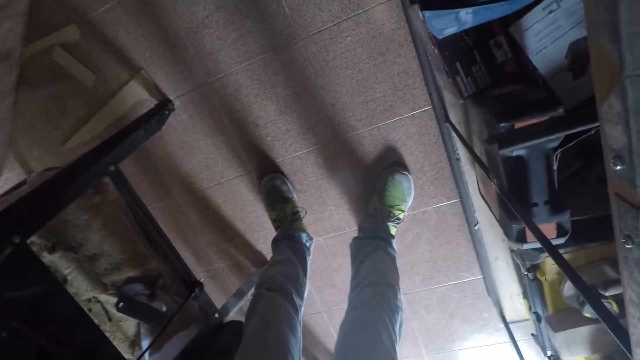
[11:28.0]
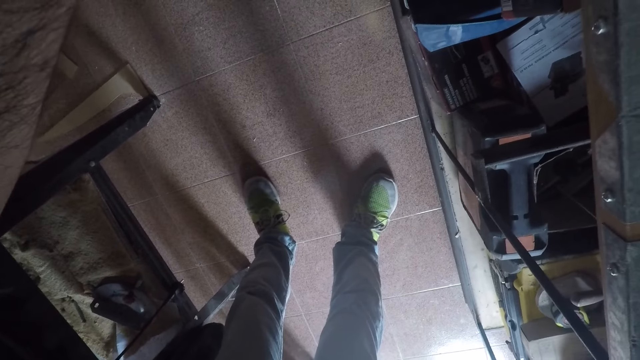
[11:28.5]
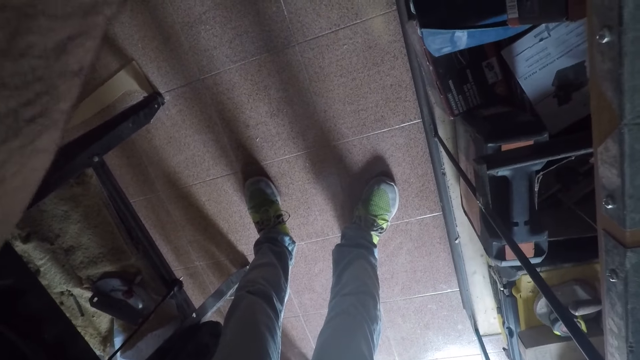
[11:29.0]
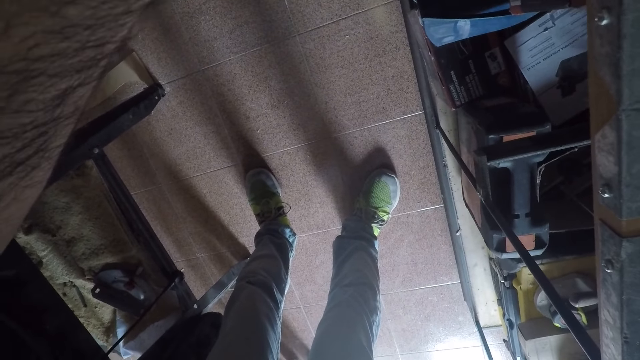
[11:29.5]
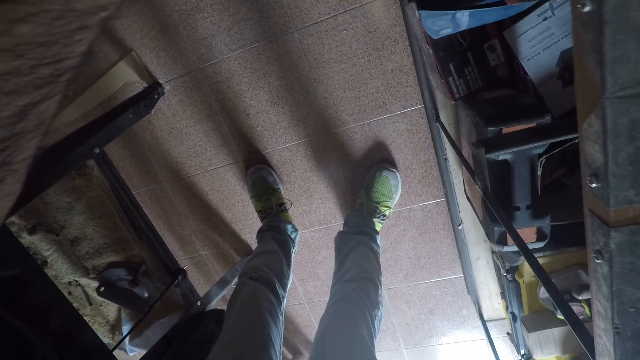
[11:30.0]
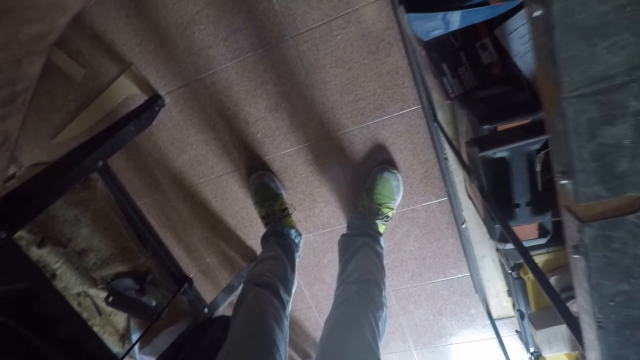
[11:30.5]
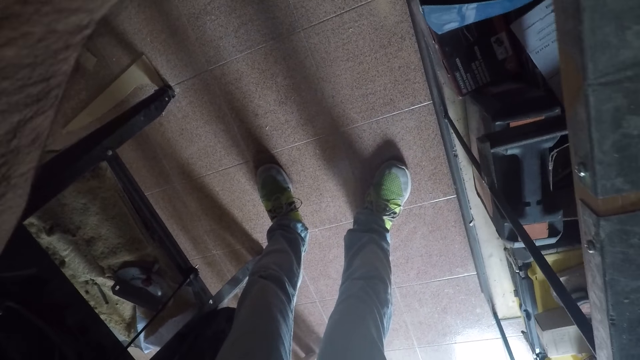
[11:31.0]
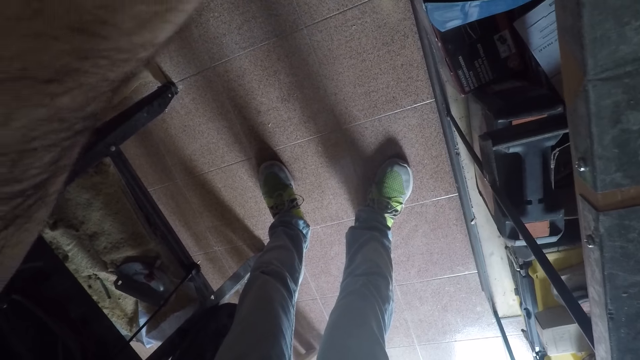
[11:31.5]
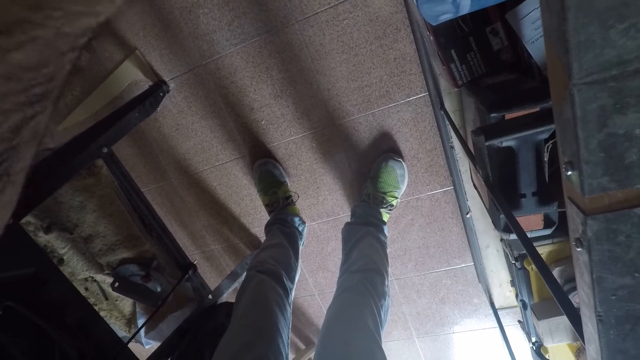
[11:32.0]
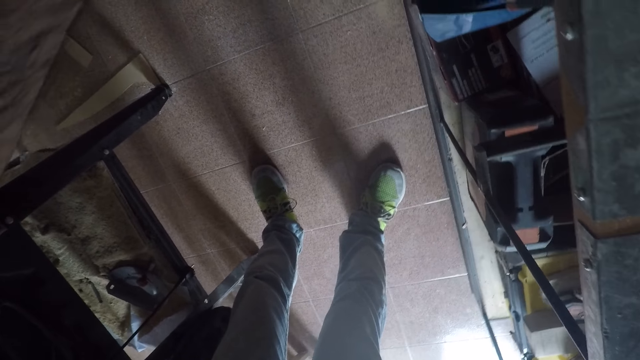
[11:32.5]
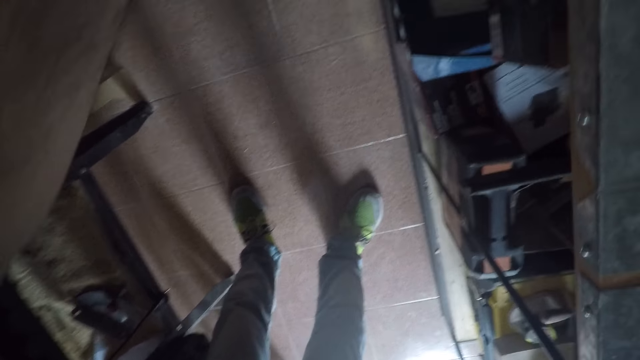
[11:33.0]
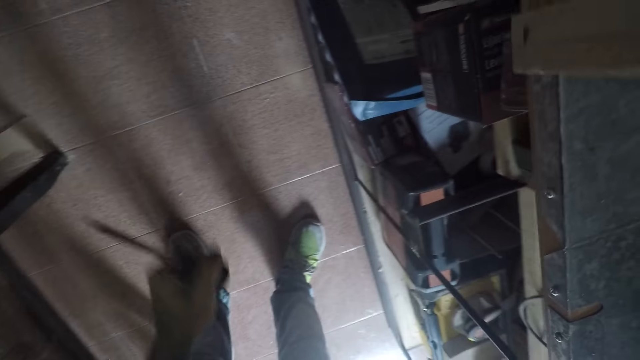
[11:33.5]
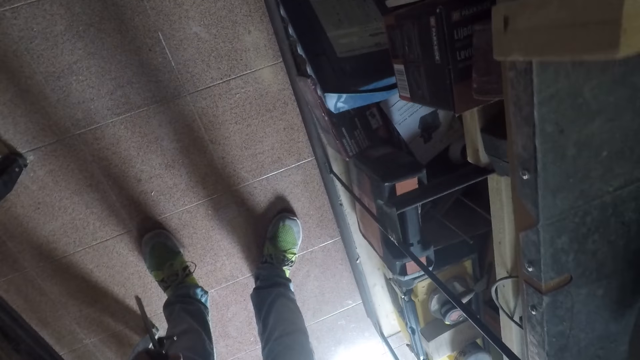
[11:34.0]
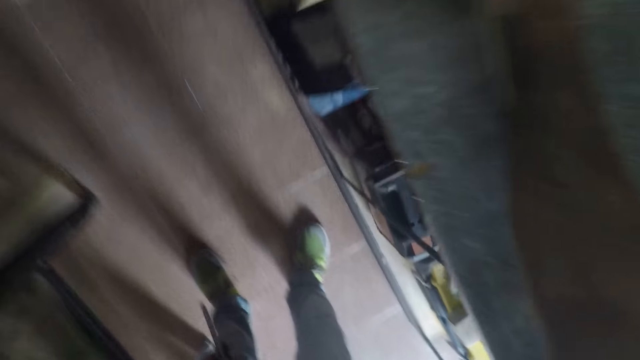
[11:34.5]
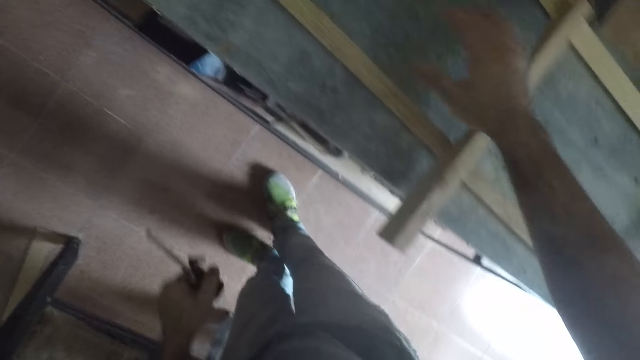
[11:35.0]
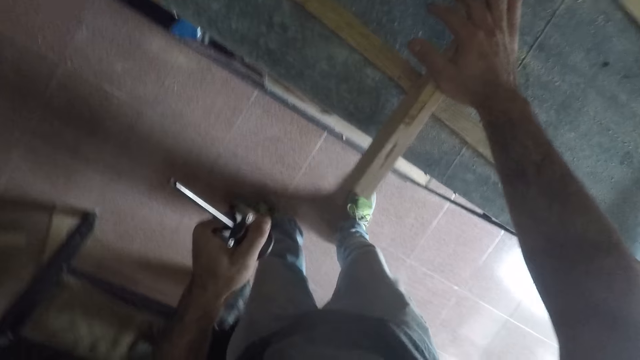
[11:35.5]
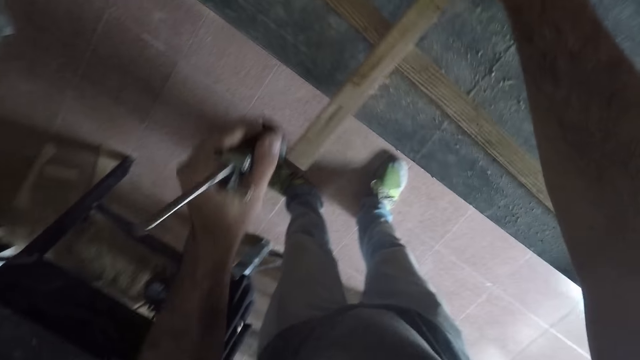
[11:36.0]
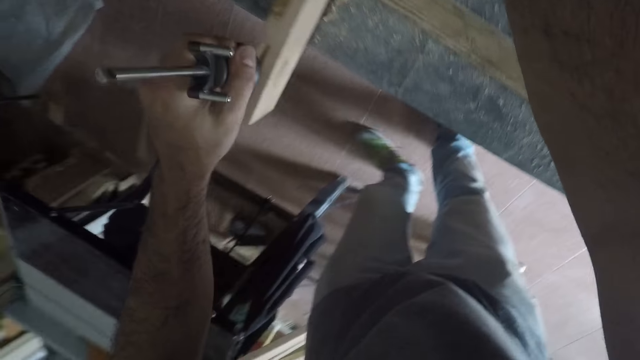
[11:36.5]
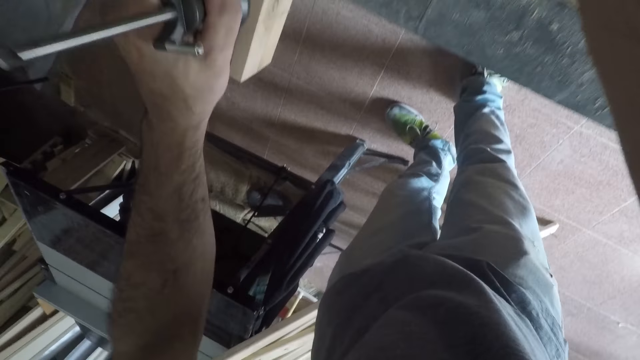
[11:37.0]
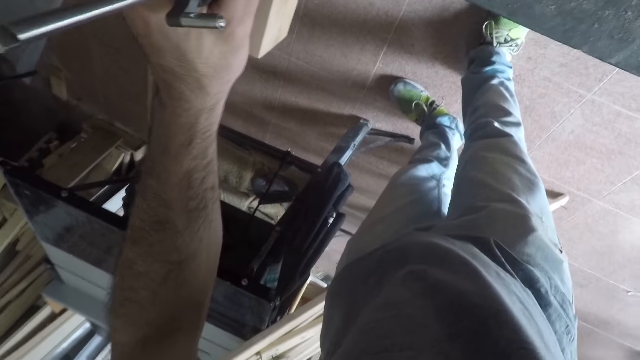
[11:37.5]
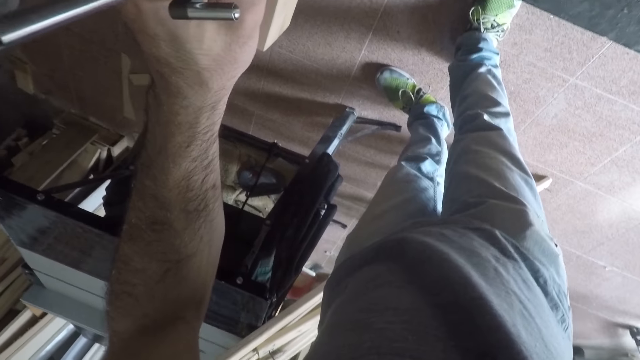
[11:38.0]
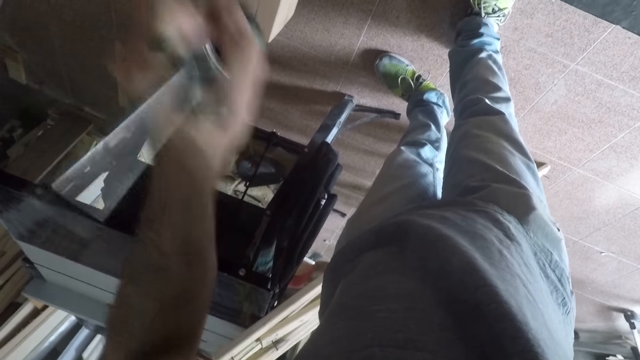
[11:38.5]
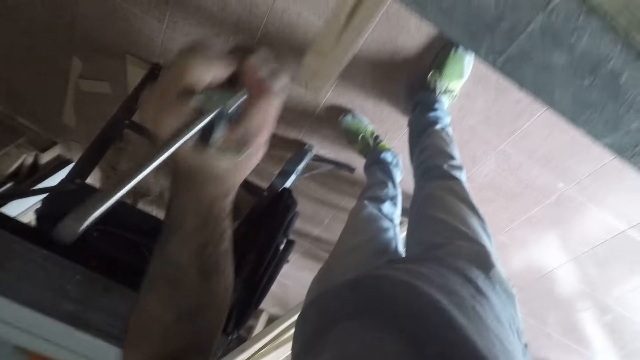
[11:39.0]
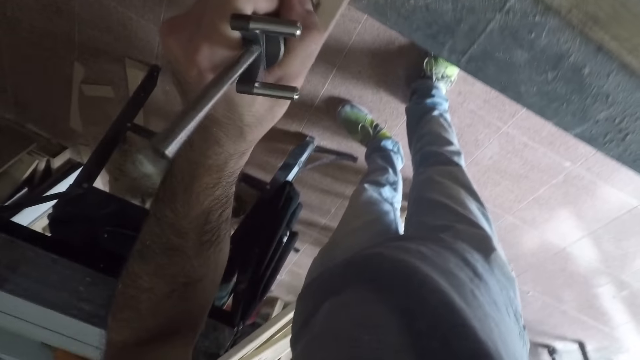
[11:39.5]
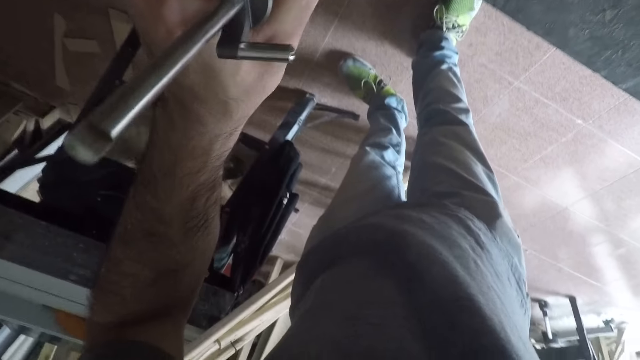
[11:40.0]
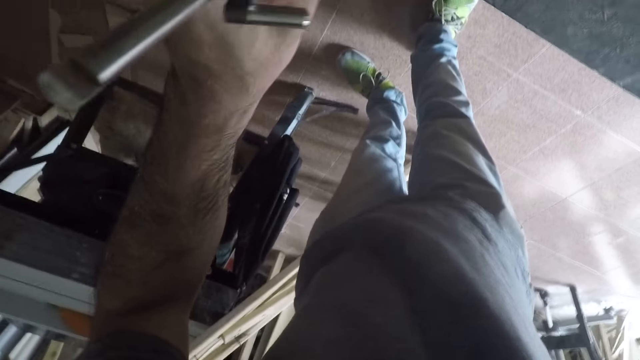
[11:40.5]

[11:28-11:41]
The camera wearer detaches the hand from the lumber. He moves backward slightly. He repositions his right hand on the furniture. He holds the lumber. He uses the hand planer in his left hand on the furniture. He starts something with the marking gauge. He stops something. He stops something again.

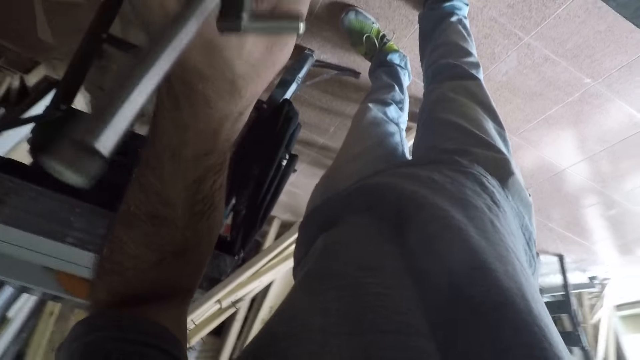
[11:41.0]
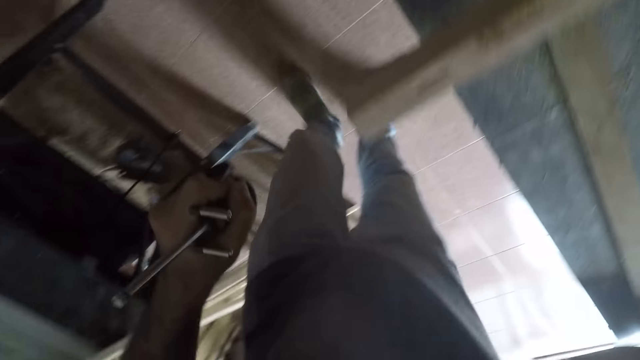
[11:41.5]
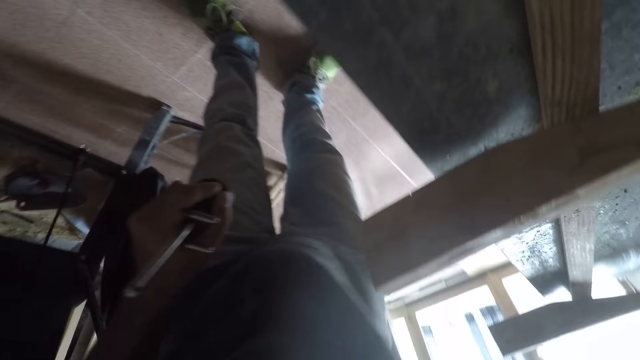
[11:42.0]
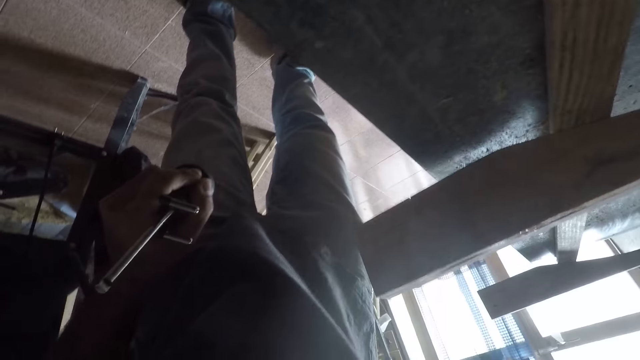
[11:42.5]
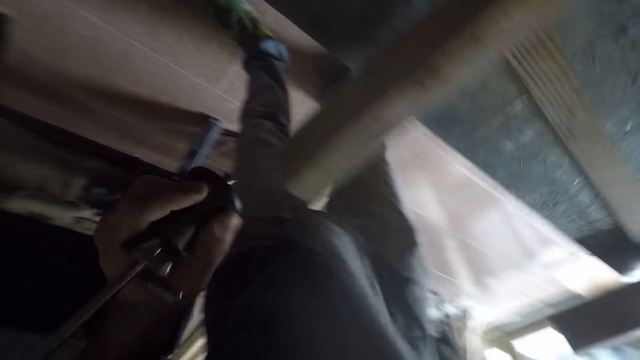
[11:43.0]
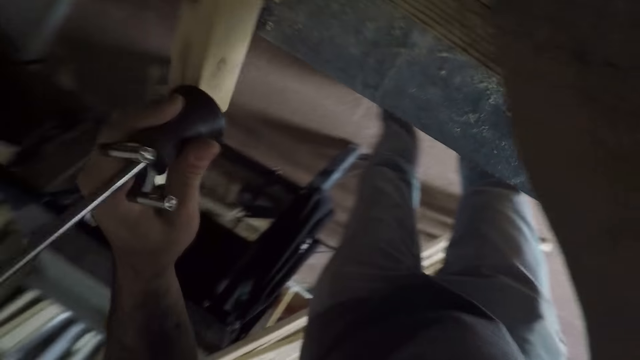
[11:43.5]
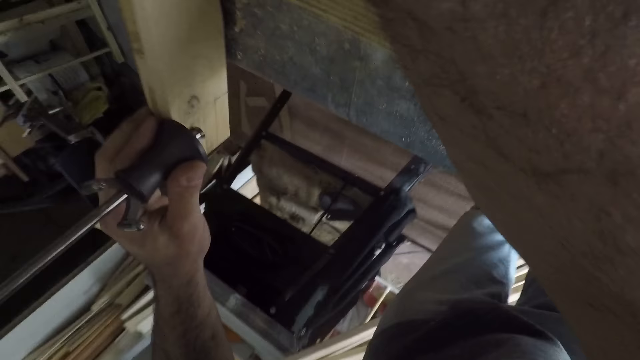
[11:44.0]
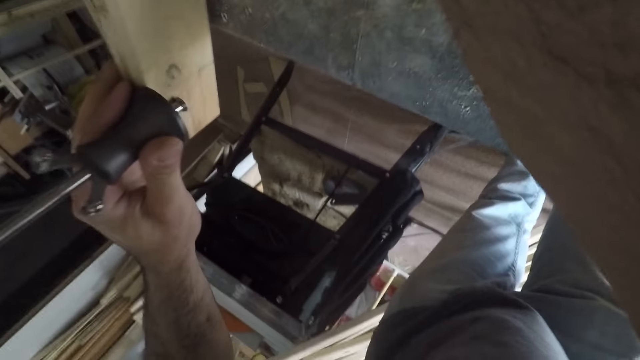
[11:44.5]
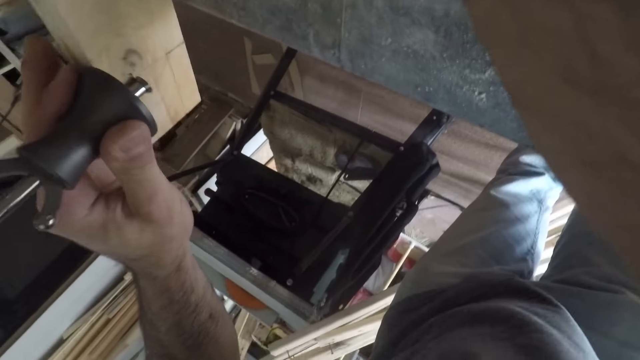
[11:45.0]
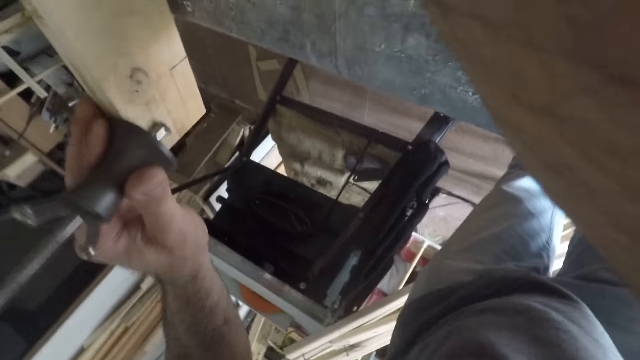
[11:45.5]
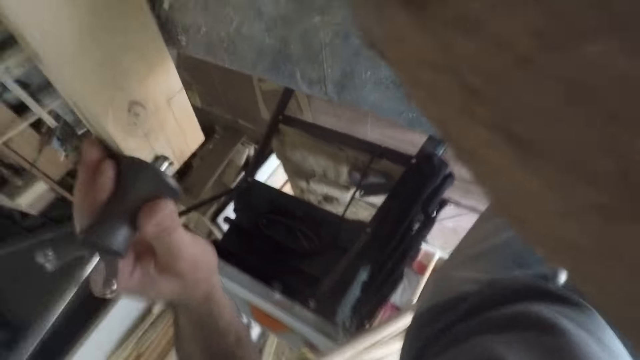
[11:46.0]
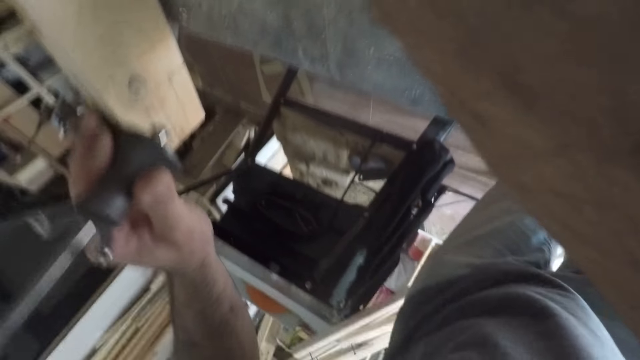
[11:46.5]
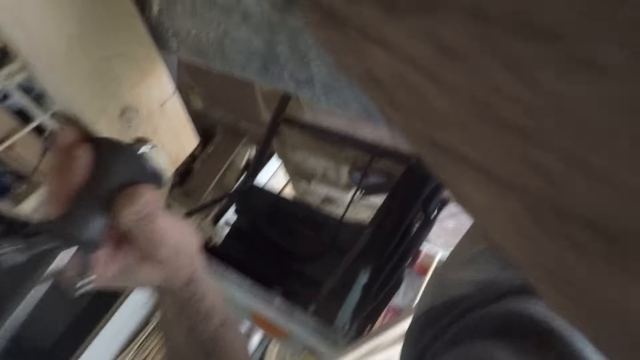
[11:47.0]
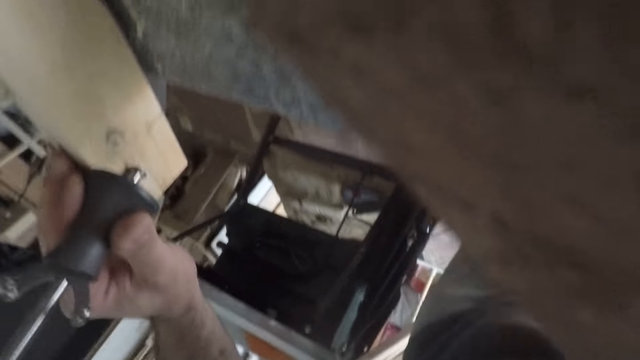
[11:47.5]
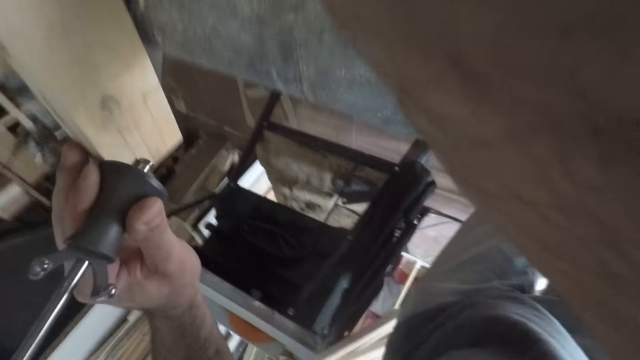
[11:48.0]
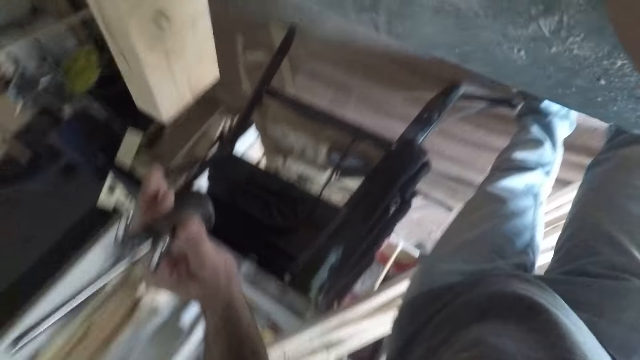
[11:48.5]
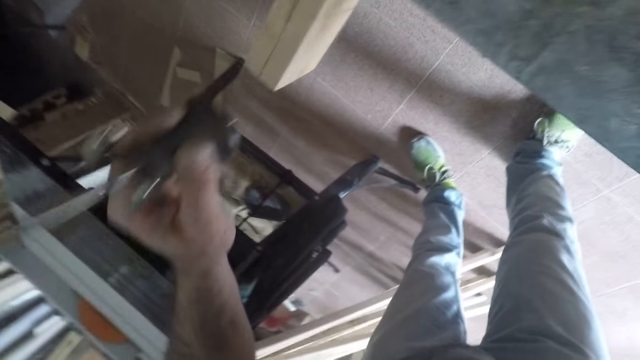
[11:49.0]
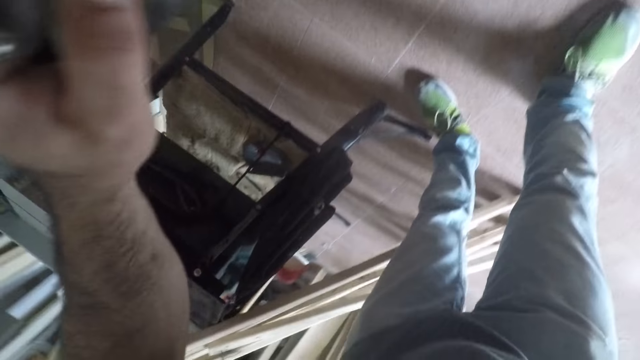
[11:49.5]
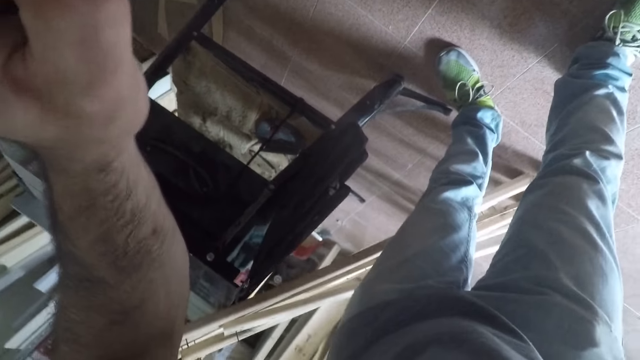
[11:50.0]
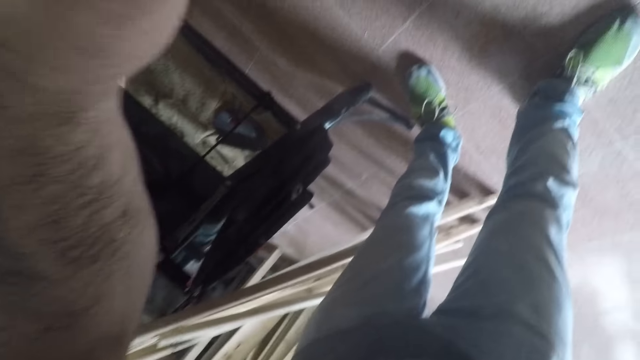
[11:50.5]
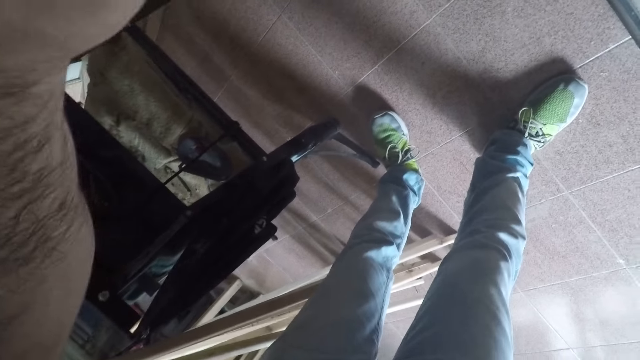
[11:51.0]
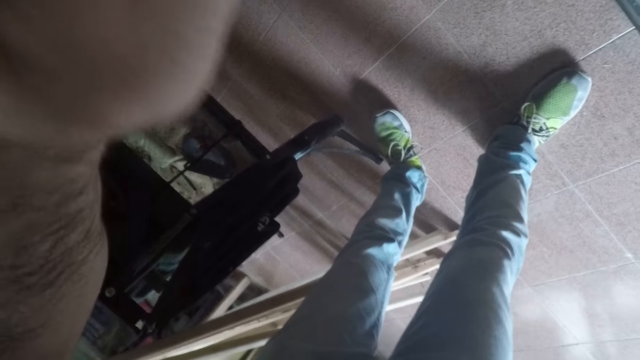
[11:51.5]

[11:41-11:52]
The camera wearer stops something. They start something. They stop something. They start something.
